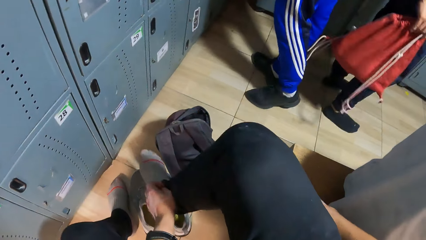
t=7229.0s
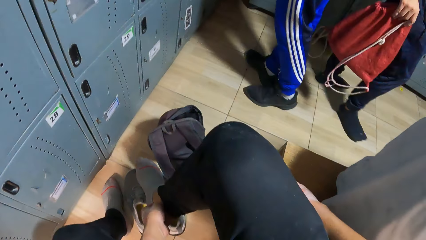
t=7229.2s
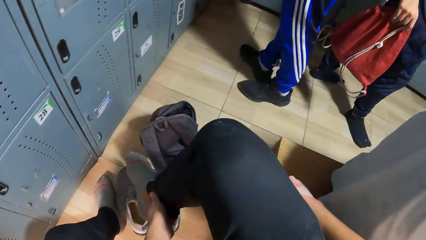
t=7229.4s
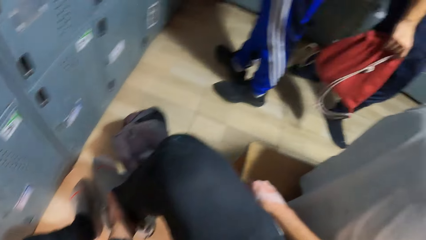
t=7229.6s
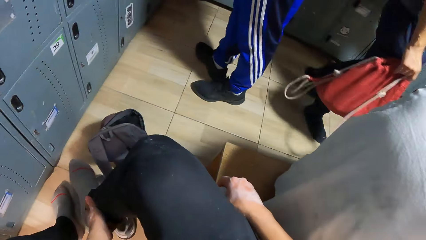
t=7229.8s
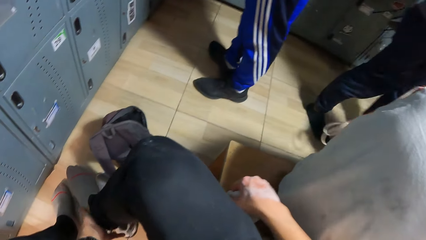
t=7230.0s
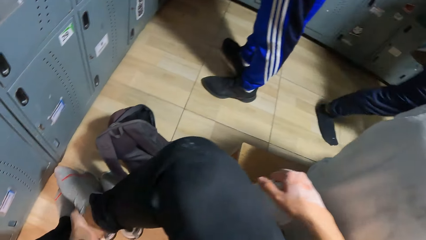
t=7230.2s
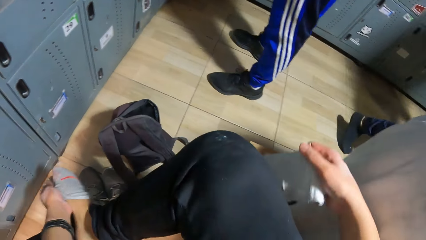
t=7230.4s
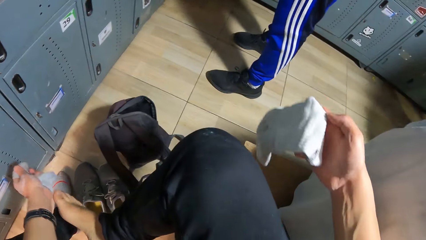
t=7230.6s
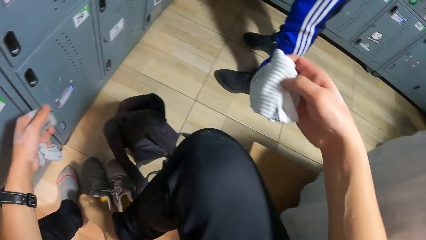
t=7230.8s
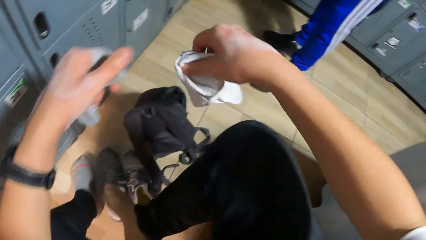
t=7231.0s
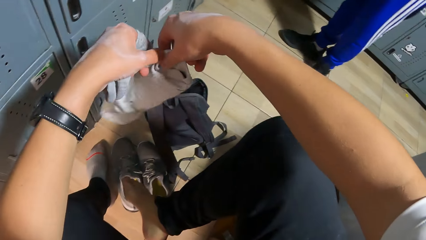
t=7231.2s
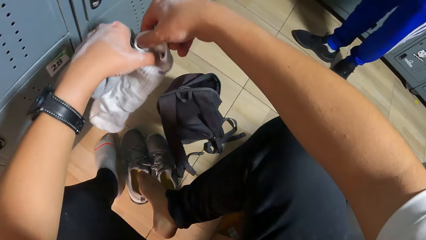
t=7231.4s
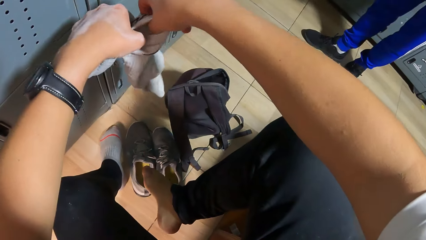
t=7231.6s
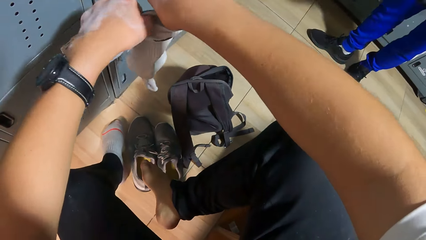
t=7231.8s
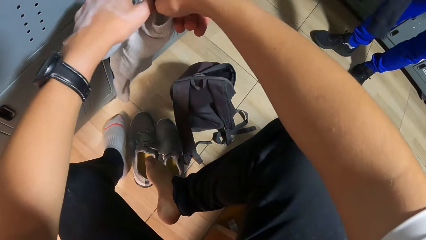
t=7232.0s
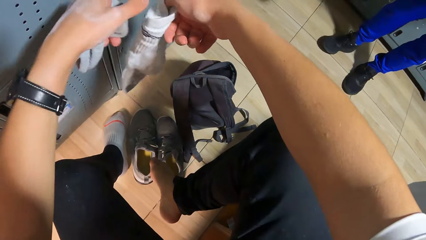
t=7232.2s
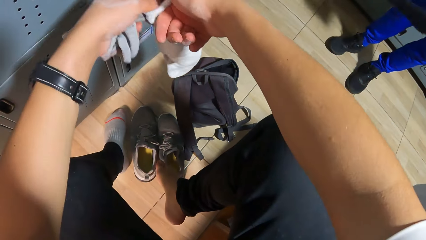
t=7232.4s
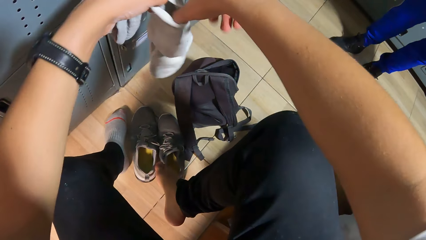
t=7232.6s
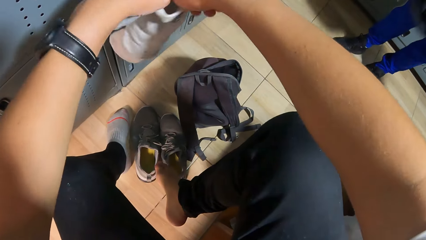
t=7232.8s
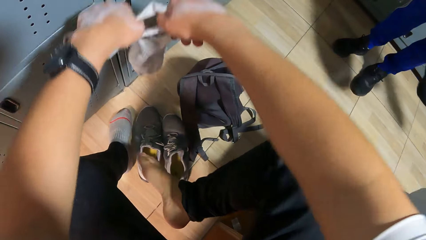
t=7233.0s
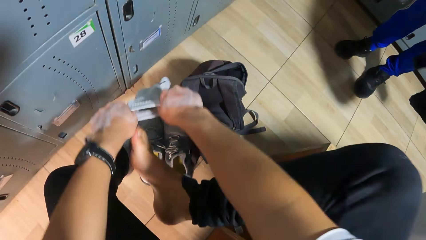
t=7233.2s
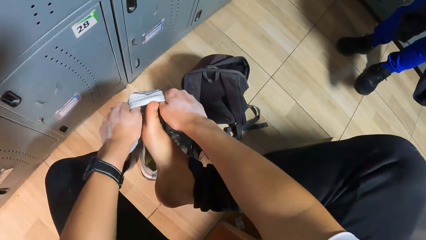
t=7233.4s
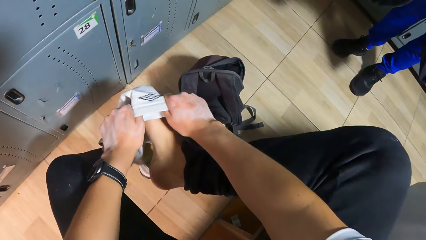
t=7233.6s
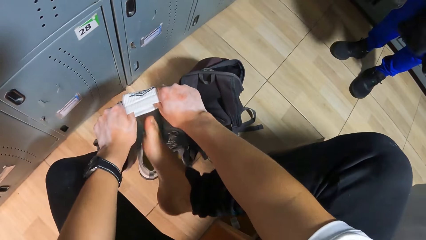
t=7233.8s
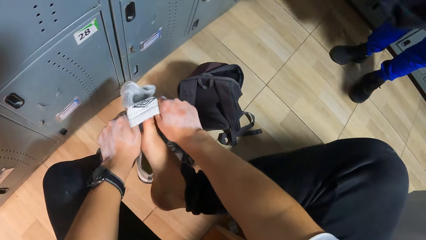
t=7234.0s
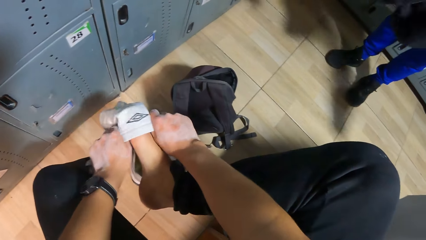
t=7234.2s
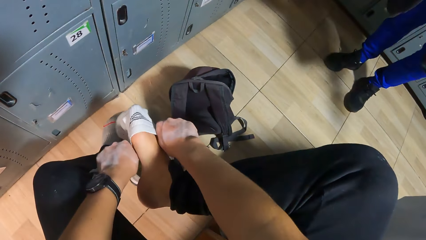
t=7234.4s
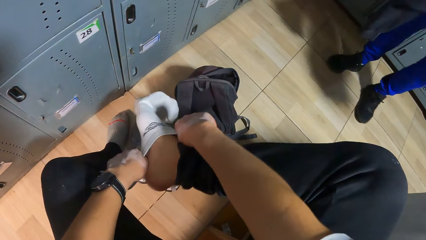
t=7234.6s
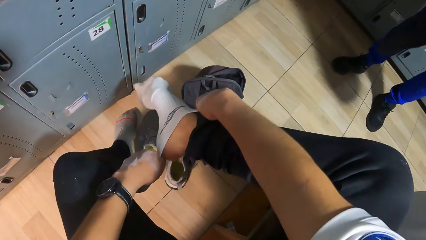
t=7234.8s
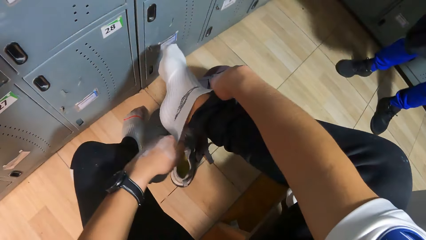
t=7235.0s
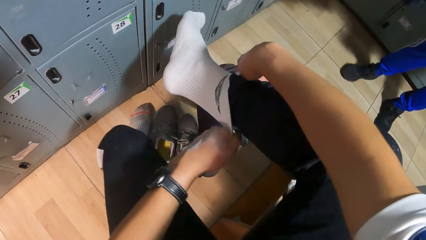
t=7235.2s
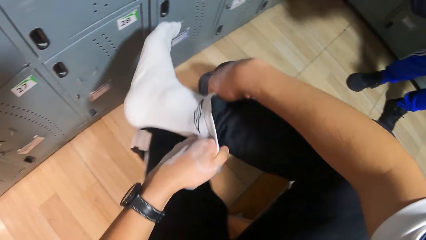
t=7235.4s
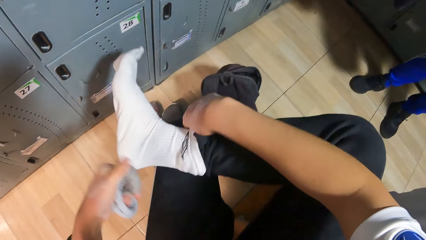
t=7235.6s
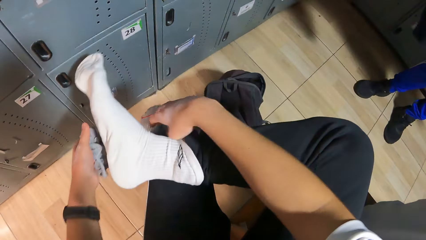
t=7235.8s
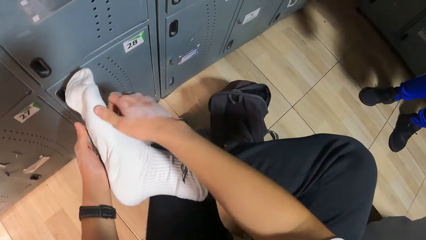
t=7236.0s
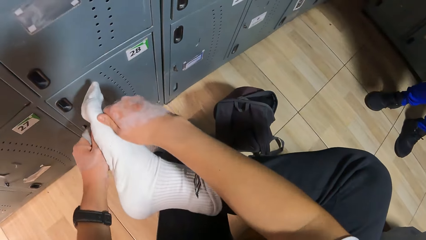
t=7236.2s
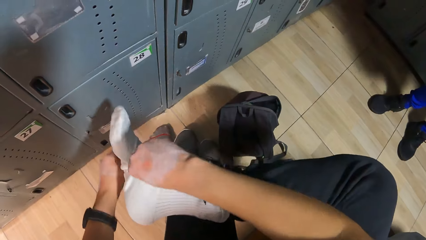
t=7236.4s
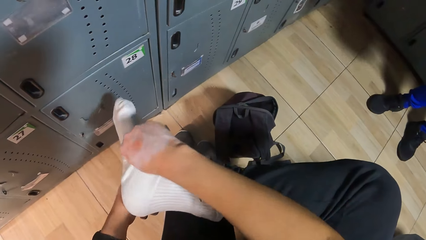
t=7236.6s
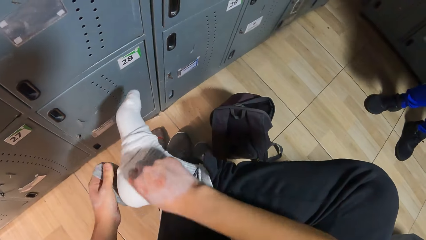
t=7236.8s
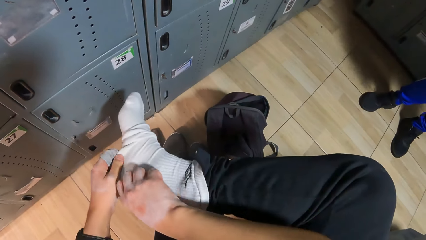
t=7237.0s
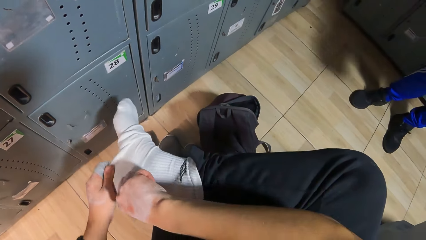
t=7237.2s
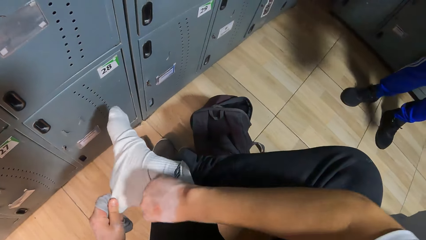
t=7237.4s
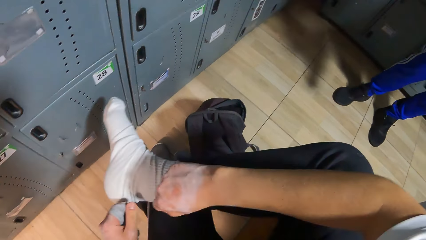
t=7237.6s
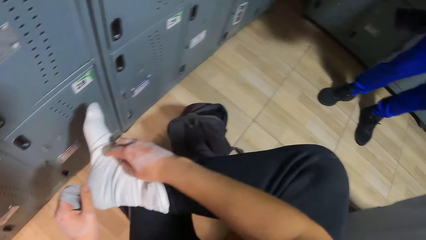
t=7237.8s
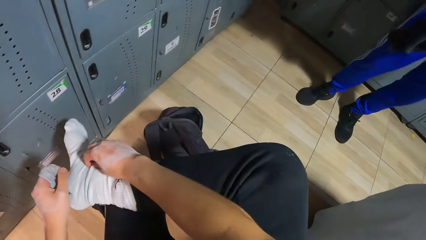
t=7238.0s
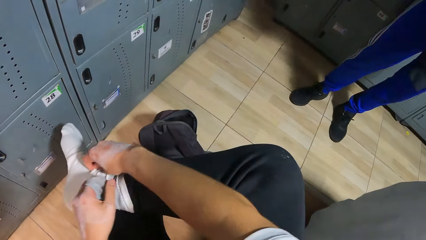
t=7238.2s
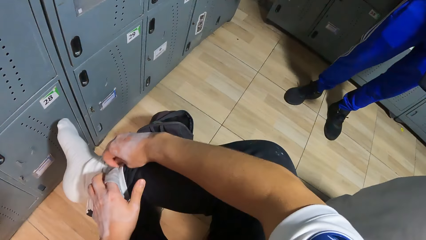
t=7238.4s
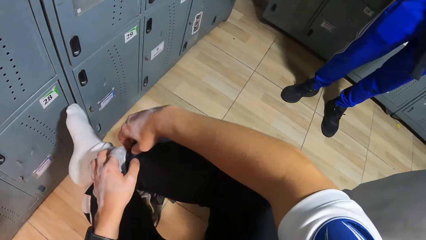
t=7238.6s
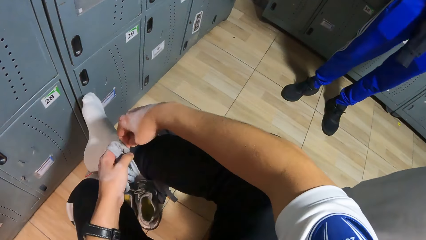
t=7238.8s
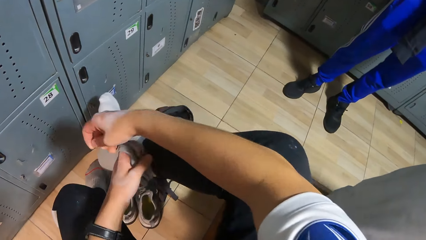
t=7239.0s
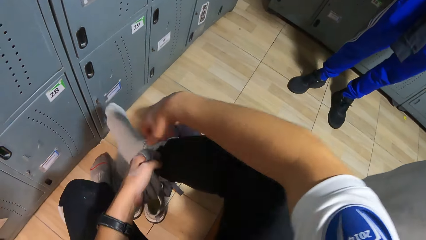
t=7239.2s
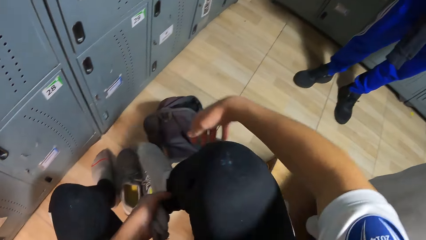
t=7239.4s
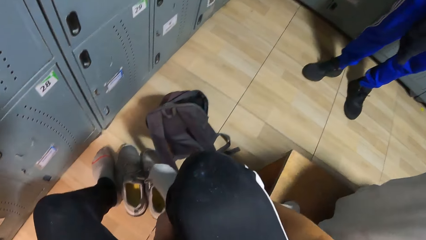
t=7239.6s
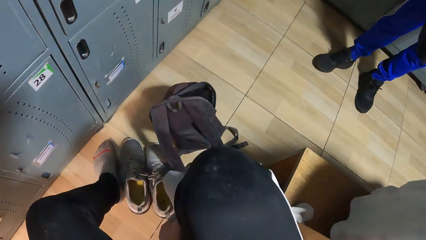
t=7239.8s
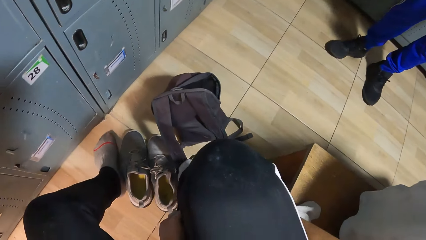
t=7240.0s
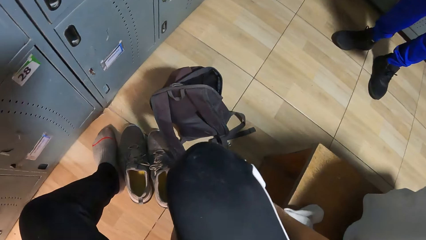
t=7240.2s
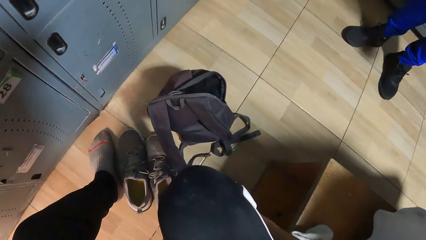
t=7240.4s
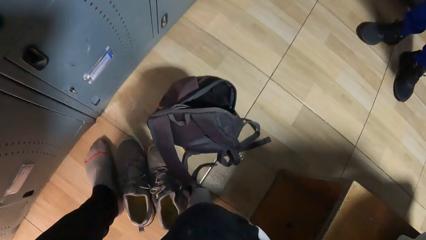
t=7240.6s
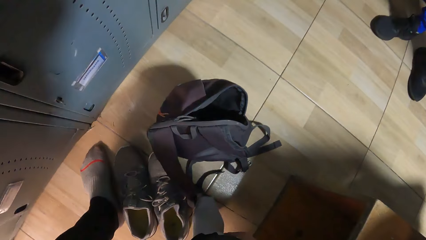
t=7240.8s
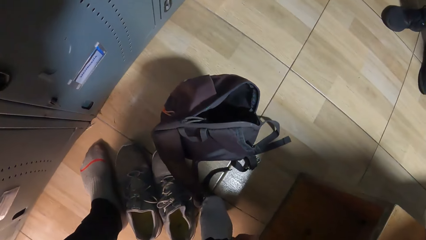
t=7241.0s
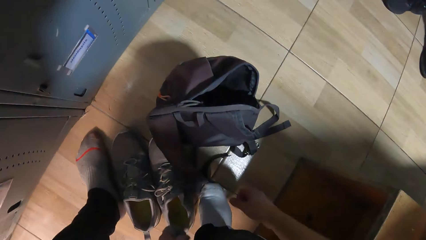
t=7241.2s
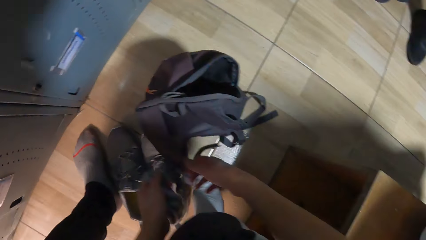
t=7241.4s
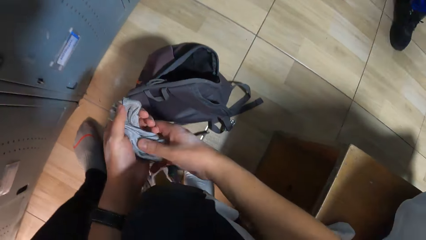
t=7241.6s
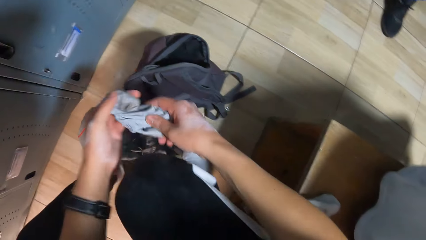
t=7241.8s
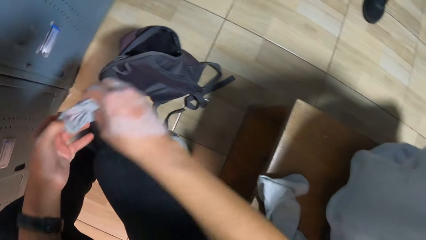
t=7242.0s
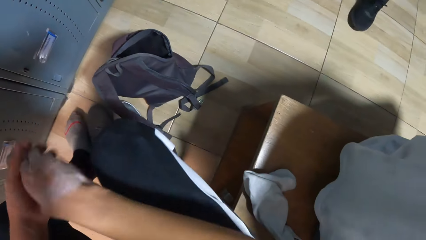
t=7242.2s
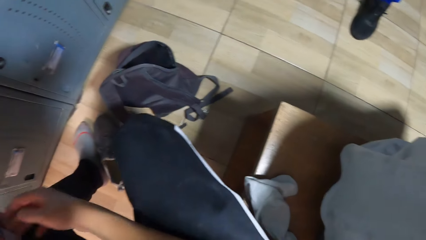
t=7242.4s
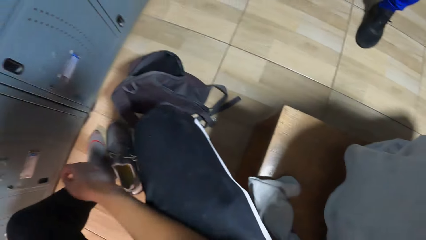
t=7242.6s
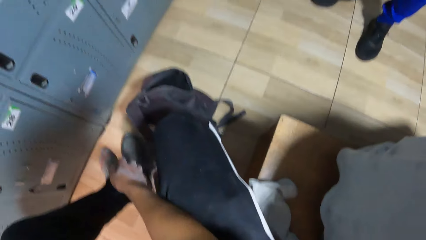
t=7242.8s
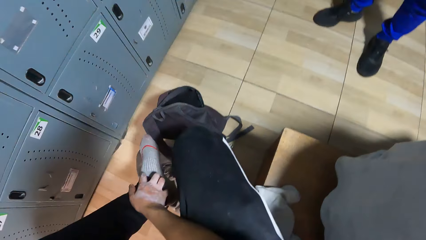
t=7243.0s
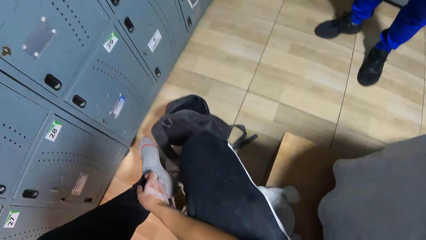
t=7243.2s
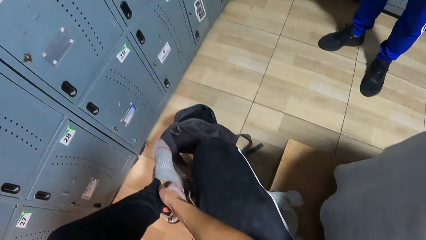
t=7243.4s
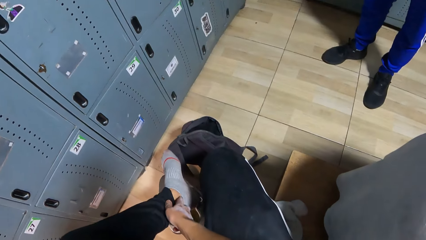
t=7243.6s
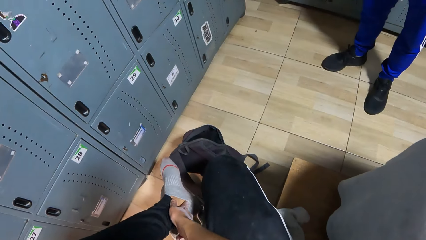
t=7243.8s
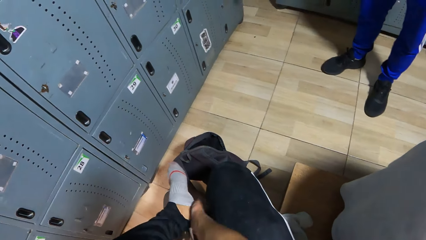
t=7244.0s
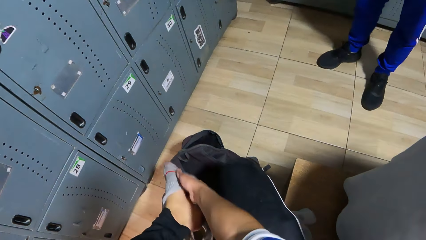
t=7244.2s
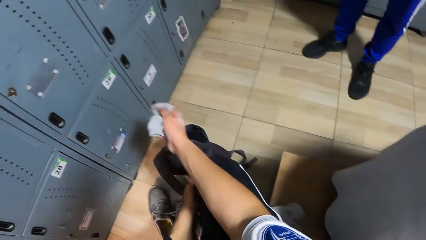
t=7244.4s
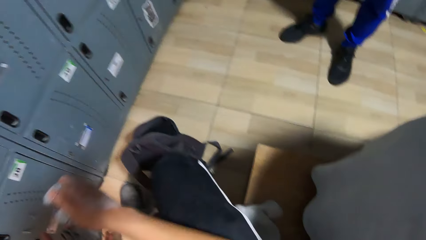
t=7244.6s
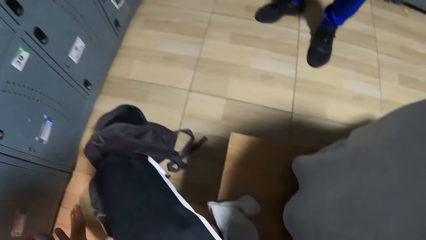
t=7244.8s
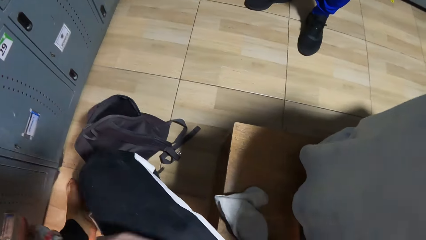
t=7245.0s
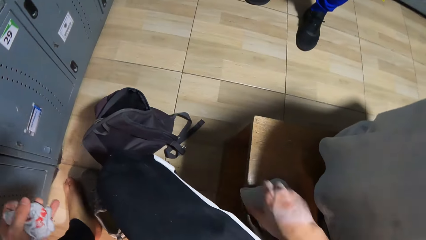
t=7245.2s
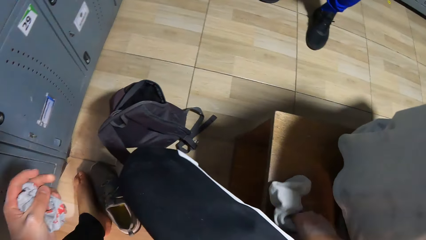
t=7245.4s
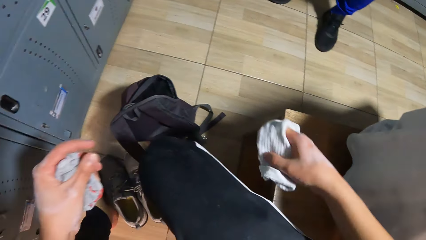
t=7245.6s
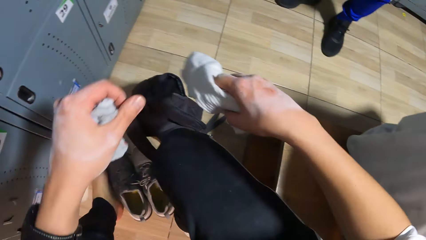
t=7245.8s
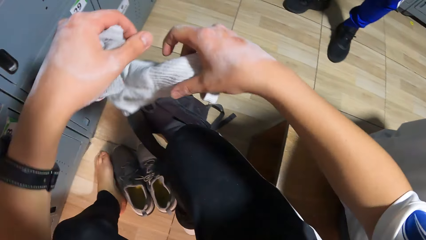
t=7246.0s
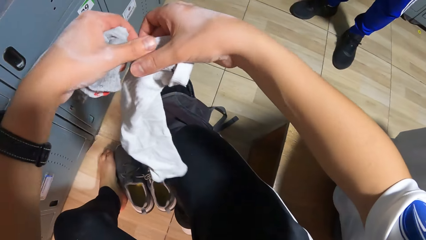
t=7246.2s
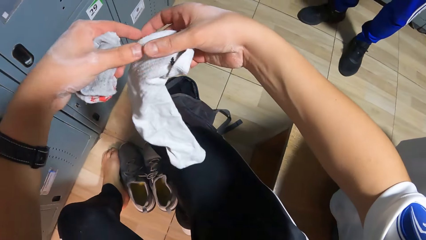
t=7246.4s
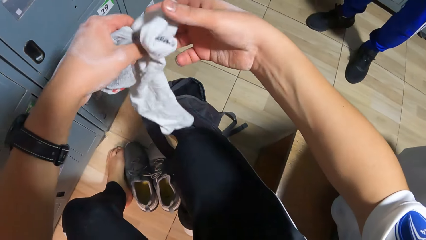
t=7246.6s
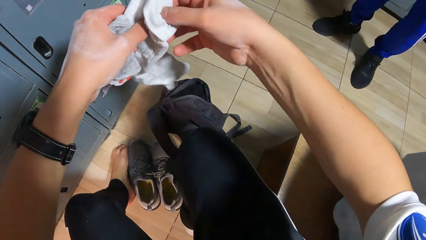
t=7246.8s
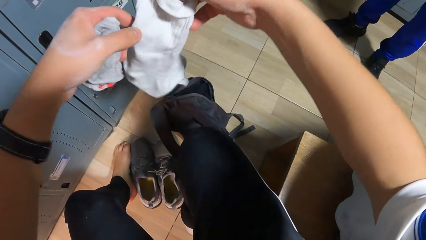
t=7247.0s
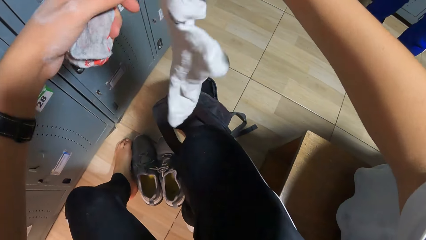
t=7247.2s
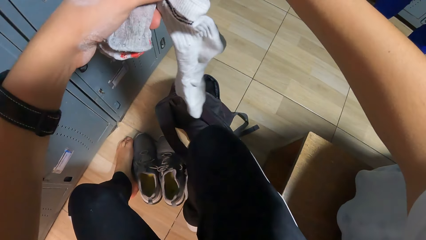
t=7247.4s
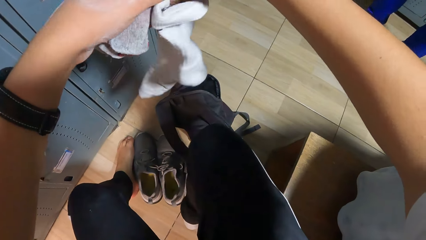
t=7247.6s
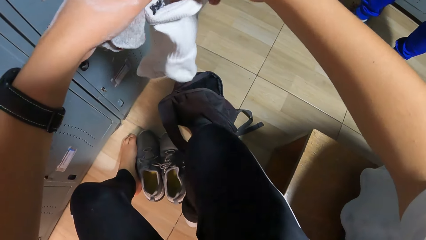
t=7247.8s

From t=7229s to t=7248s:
The camera wearer removes a sock from his right leg with his left hand. He holds the socks with both hands. He wears the socks in his right leg with both hands. He squeezes the socks into his left hand. He removes the sock from his left leg with his right hand. He picks a sock from the surface with his right hand.
